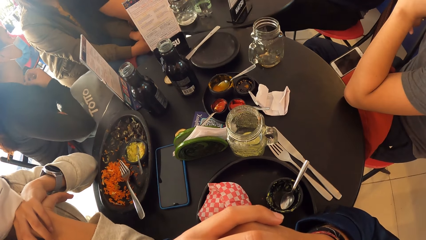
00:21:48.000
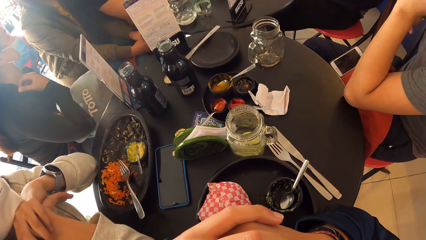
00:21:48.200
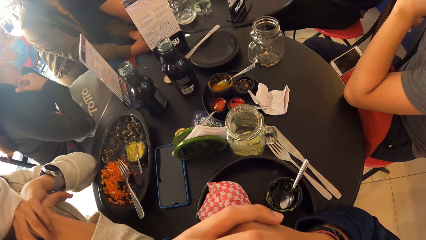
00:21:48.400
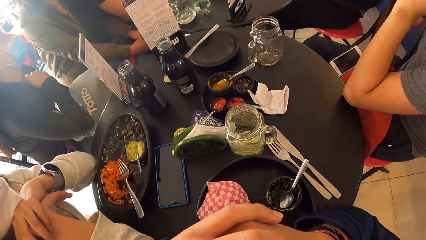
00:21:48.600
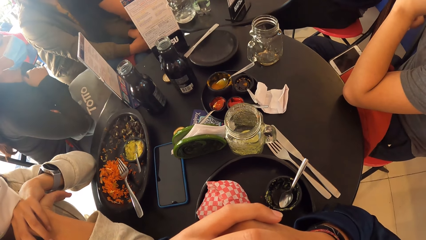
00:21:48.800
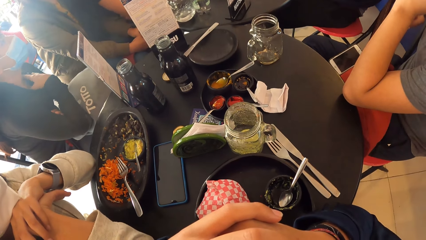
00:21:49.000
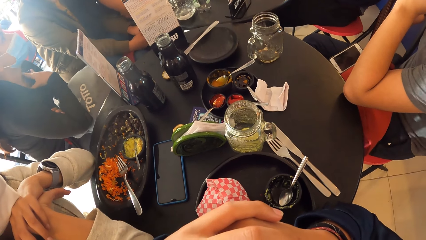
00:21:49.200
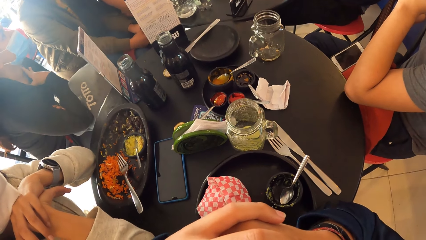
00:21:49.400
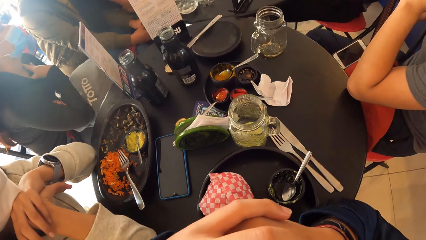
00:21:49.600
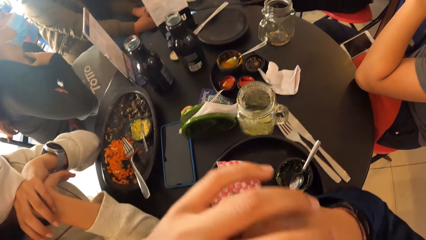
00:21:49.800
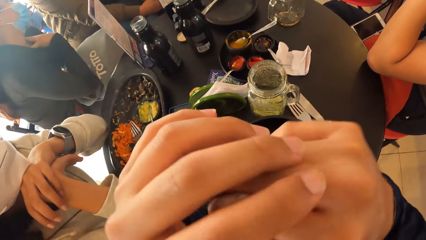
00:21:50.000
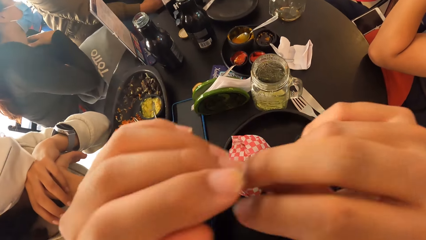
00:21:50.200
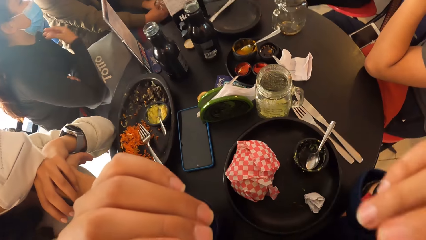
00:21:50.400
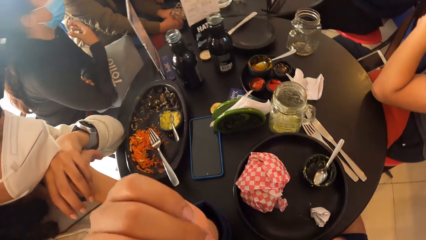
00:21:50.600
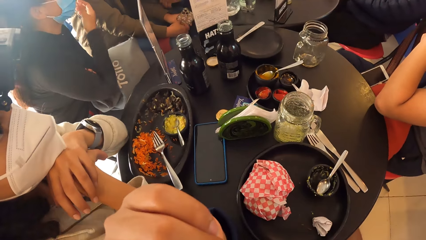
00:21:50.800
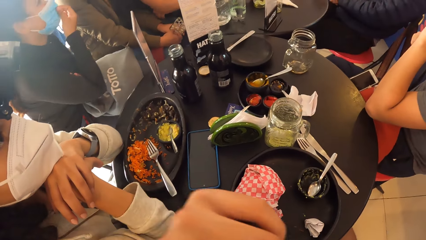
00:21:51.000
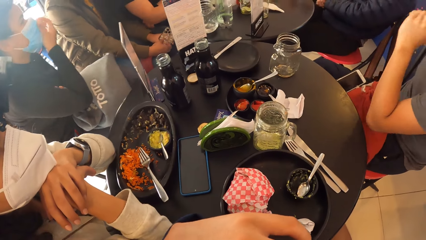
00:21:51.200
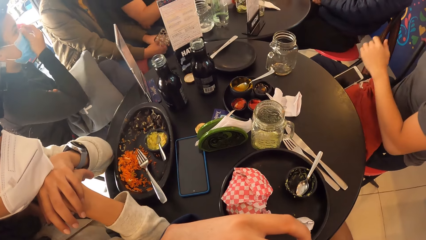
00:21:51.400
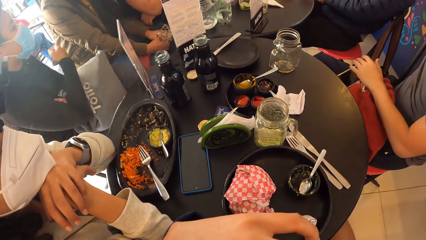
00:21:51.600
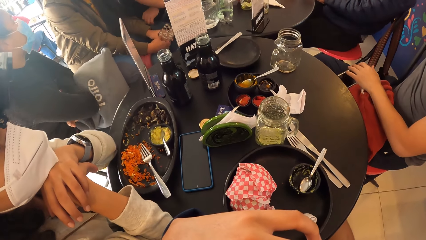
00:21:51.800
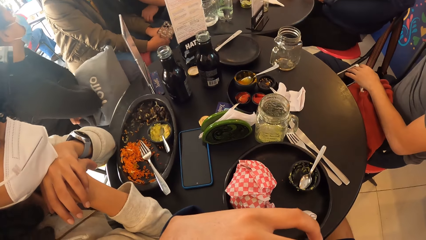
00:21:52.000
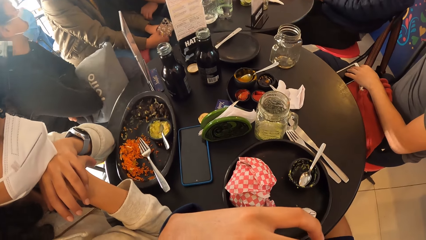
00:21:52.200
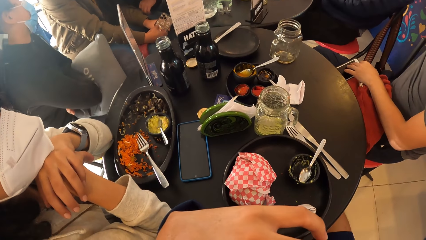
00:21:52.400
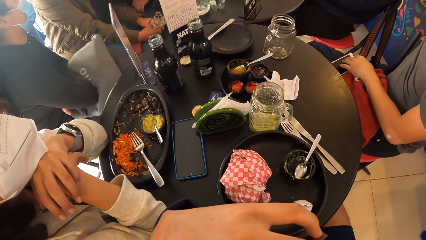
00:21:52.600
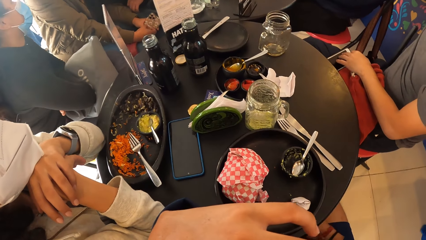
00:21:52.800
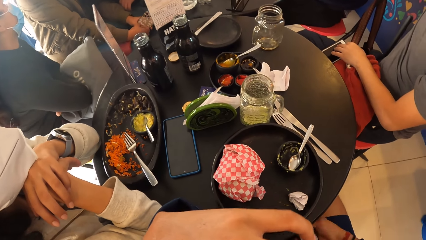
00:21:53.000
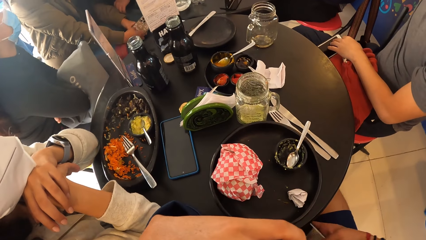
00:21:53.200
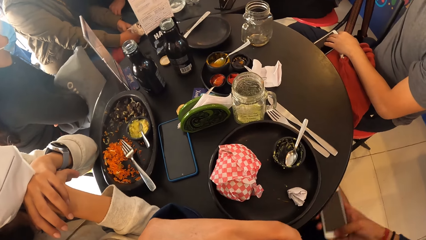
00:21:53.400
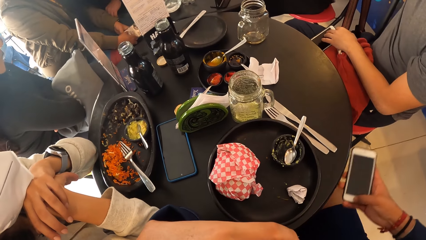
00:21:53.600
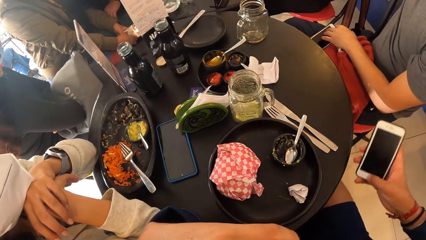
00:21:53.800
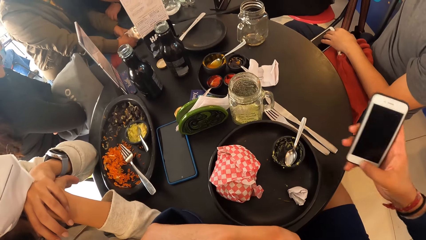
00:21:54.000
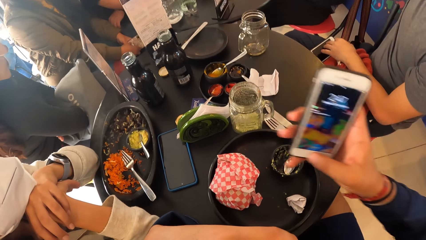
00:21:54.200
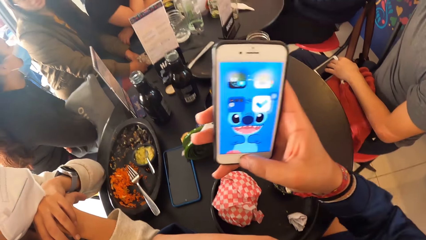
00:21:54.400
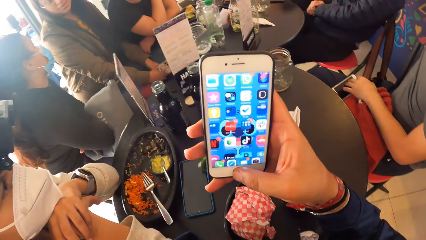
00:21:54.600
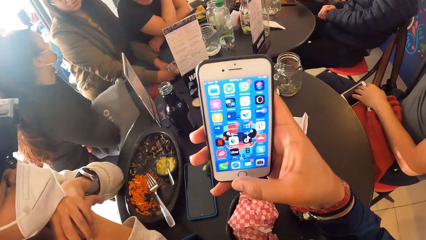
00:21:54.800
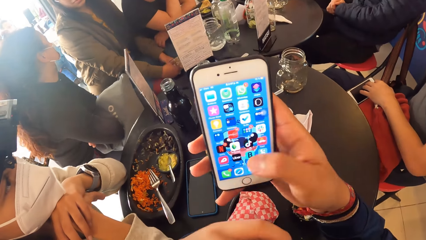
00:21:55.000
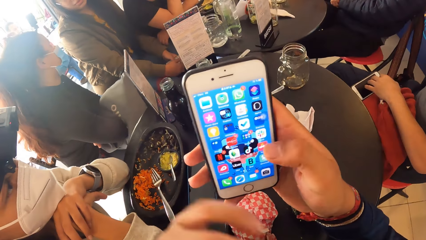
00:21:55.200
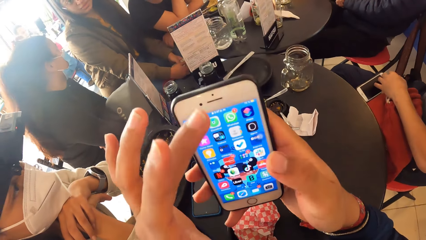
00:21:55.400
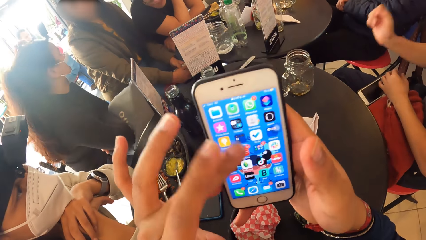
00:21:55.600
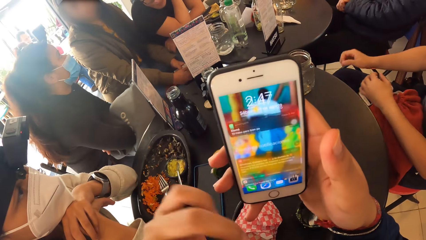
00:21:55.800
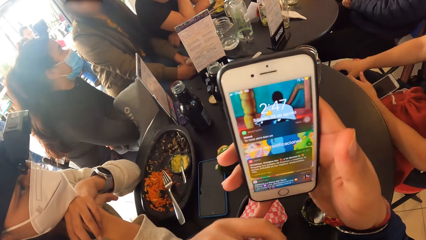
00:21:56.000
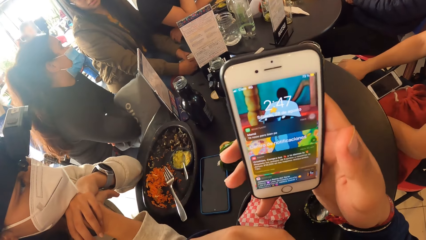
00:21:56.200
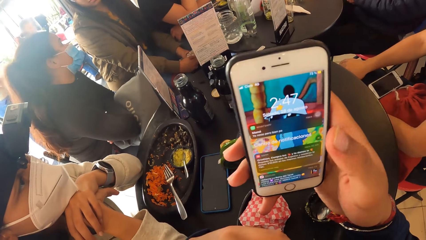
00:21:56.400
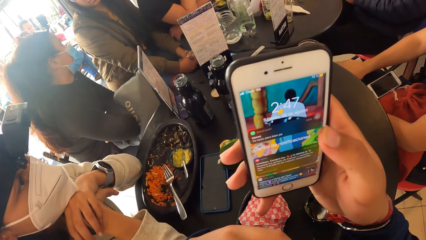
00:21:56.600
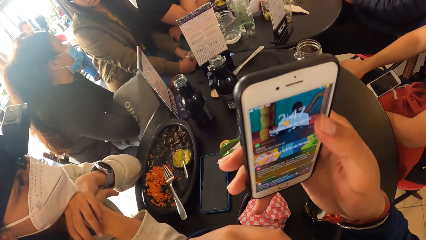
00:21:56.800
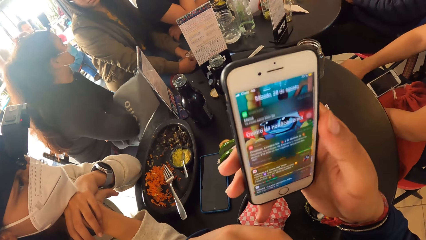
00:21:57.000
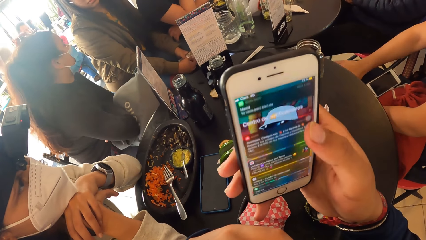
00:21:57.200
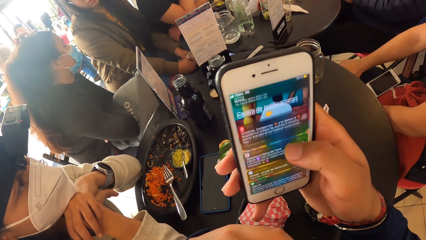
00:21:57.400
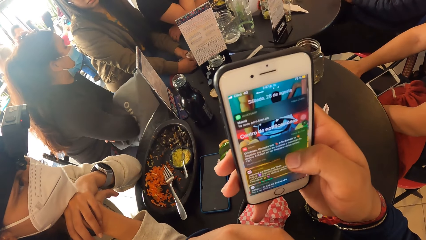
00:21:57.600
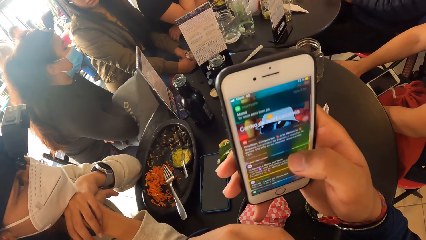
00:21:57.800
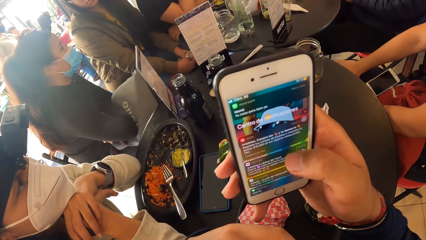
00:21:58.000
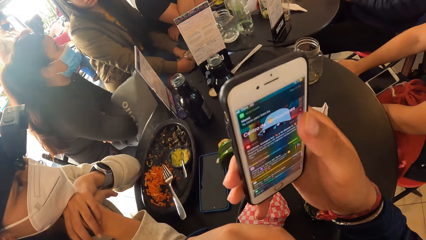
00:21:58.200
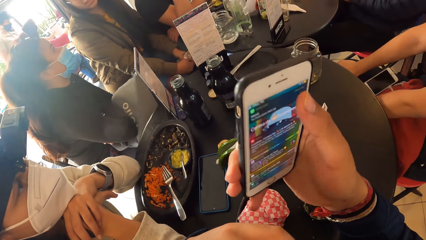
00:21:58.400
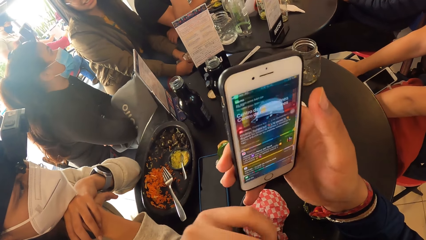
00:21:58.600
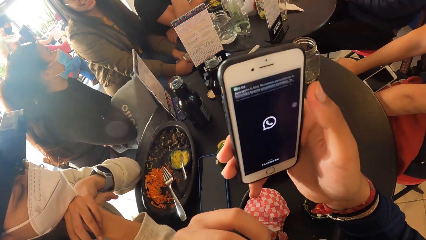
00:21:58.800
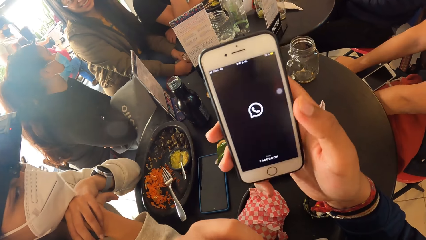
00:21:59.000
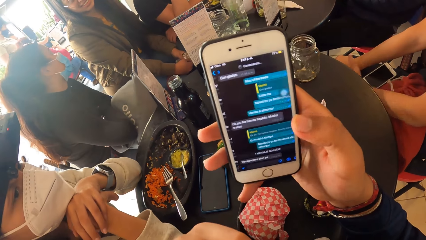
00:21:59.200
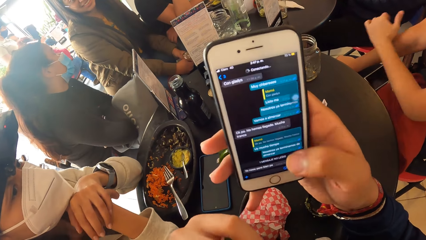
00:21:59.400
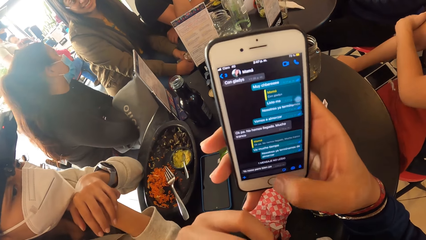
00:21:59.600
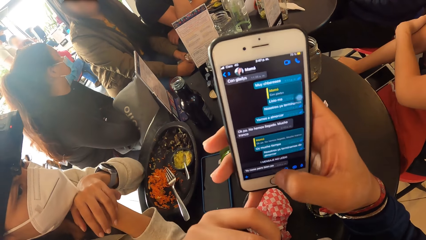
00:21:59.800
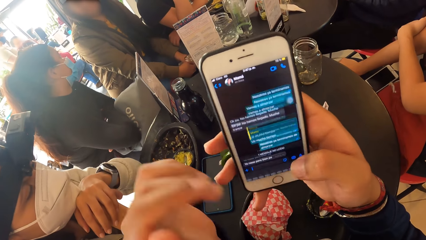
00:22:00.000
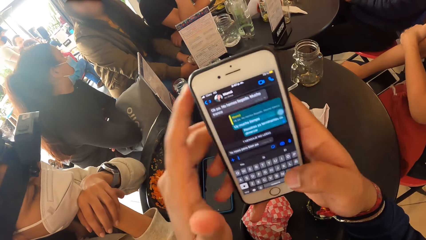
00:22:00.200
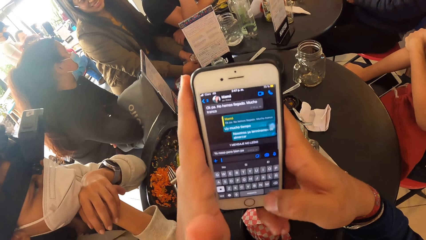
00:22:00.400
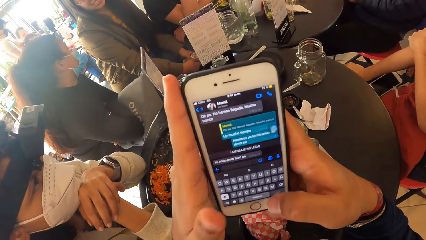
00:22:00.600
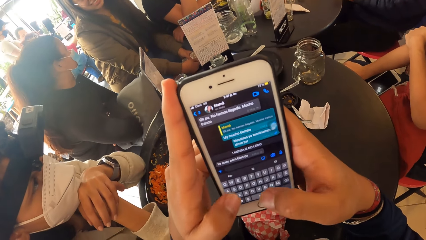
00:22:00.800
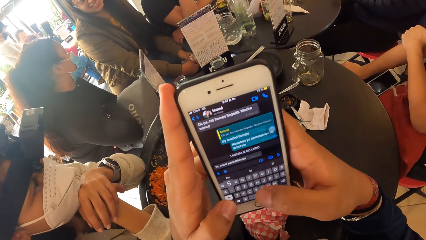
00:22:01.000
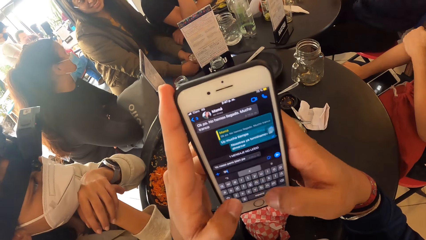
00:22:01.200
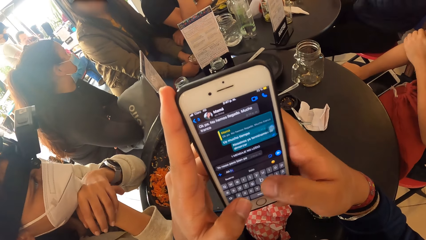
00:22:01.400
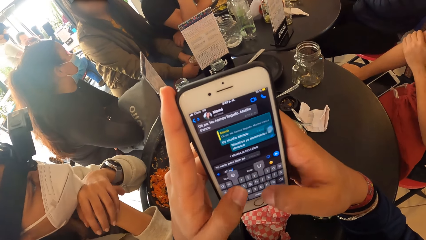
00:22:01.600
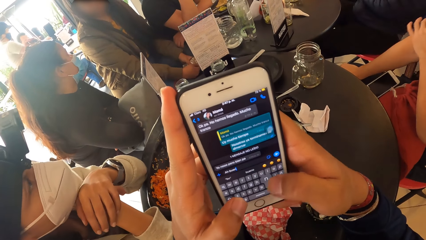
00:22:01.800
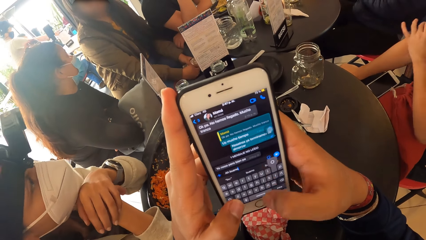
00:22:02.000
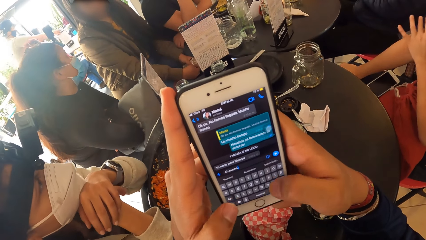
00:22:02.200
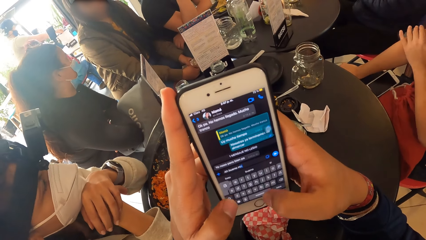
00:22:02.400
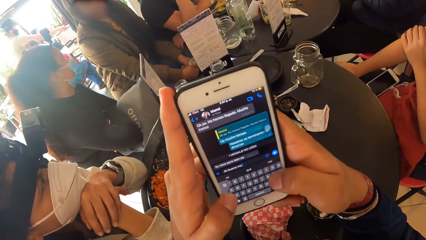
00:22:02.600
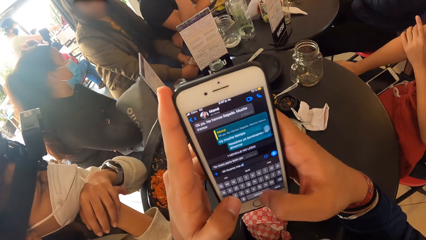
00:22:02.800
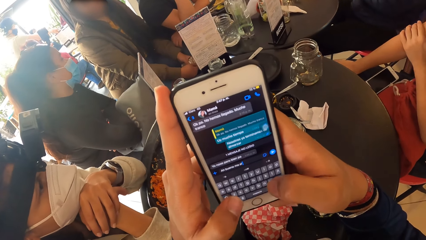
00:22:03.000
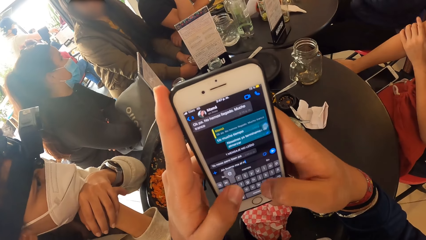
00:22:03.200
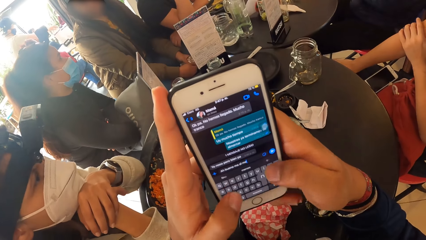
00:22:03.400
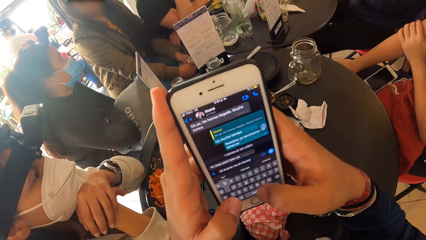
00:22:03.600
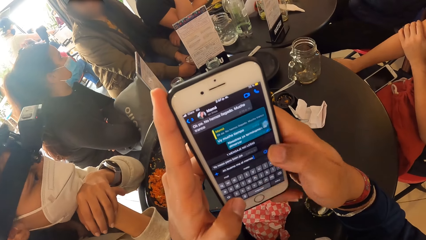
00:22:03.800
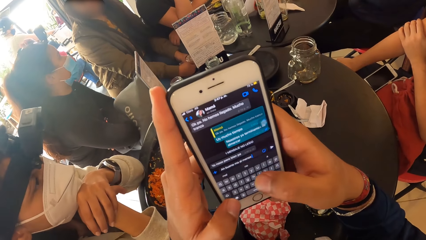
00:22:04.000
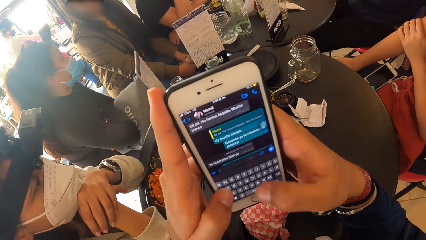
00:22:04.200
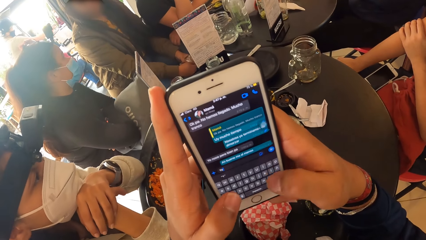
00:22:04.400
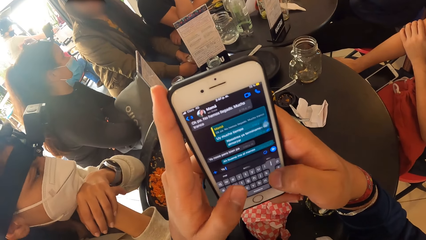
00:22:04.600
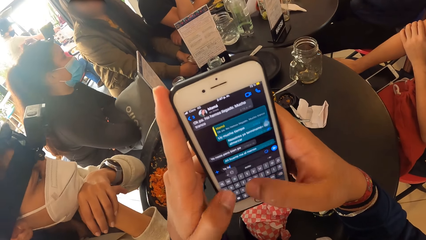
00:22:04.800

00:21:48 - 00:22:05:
The camera wearer raises his hands. They pick up the phone from under the table with her right hand. They look around. They operate the phone in her right hand. They touch the phone with her left hand. They operate the phone with both hands.
